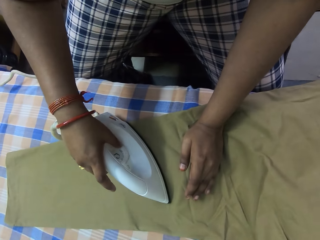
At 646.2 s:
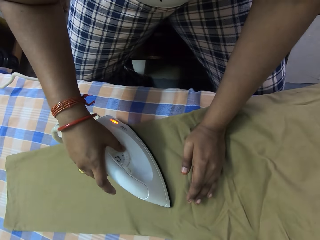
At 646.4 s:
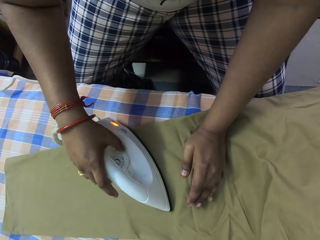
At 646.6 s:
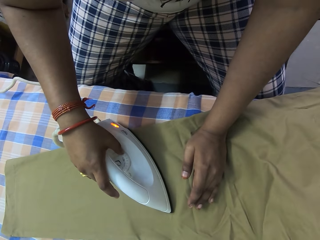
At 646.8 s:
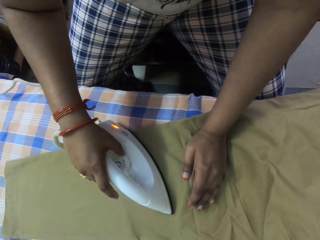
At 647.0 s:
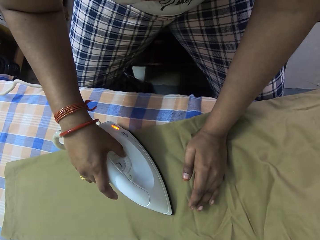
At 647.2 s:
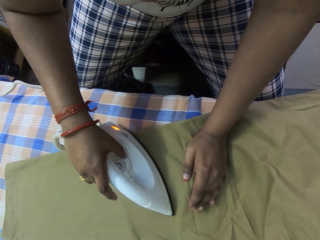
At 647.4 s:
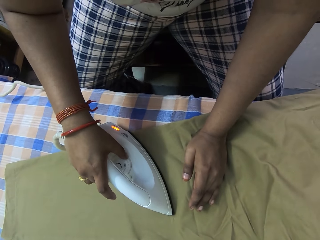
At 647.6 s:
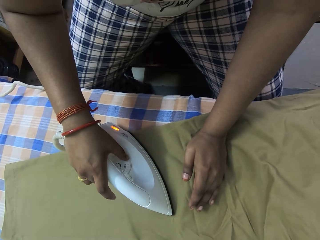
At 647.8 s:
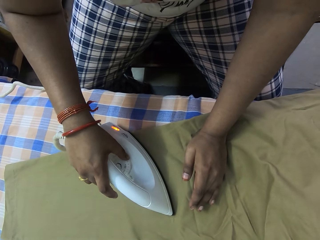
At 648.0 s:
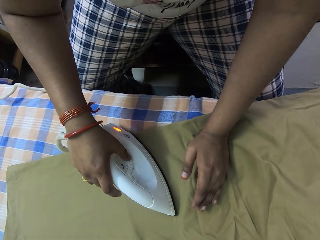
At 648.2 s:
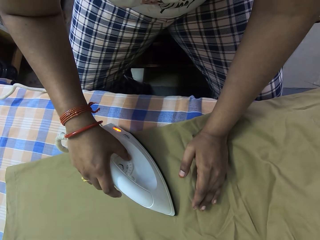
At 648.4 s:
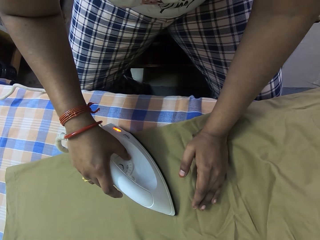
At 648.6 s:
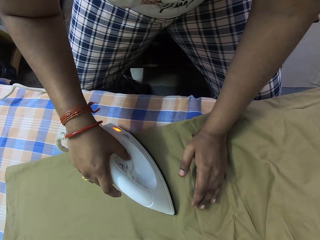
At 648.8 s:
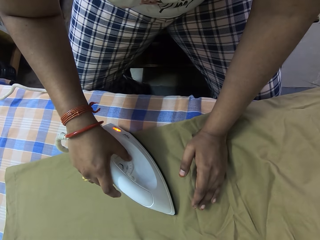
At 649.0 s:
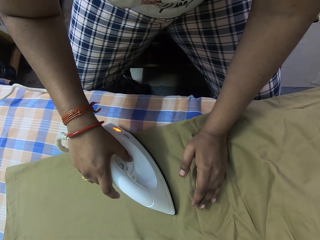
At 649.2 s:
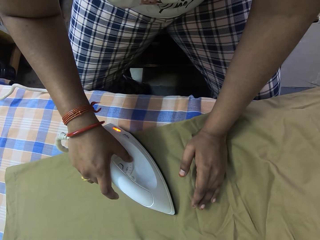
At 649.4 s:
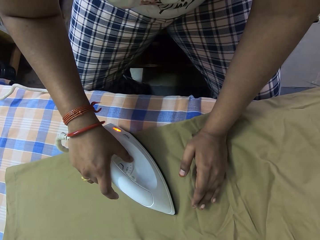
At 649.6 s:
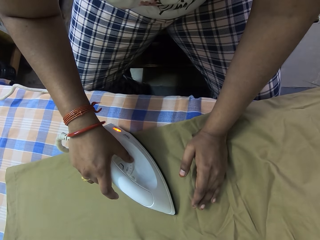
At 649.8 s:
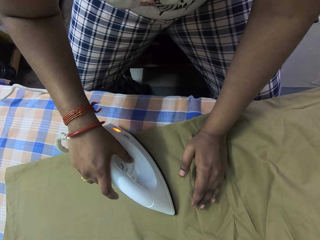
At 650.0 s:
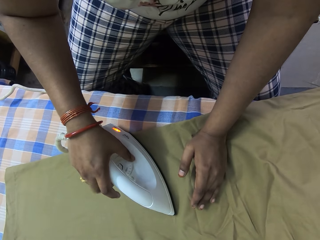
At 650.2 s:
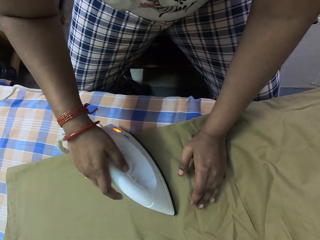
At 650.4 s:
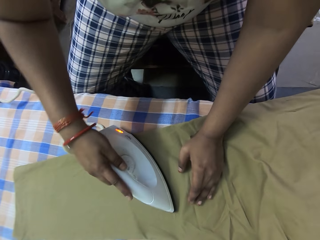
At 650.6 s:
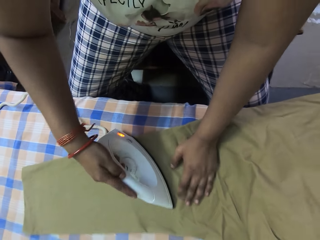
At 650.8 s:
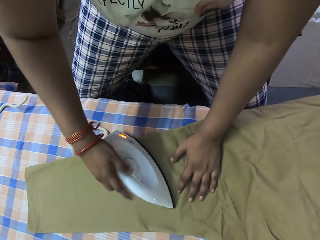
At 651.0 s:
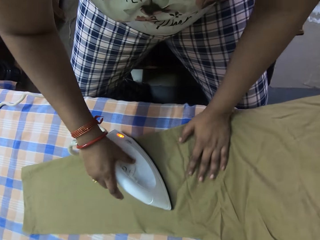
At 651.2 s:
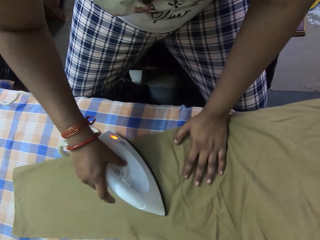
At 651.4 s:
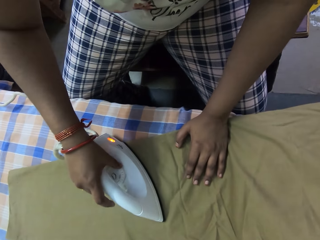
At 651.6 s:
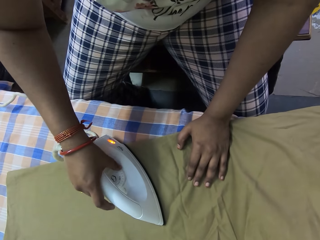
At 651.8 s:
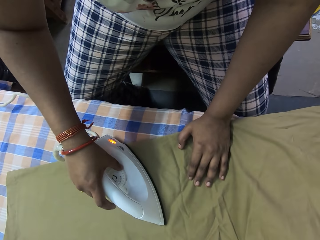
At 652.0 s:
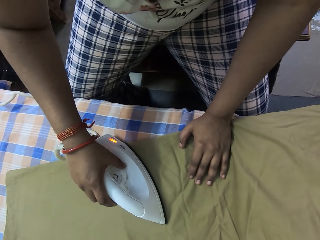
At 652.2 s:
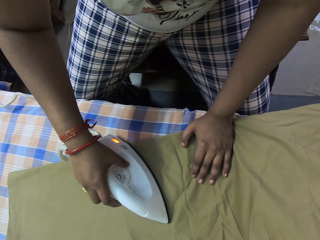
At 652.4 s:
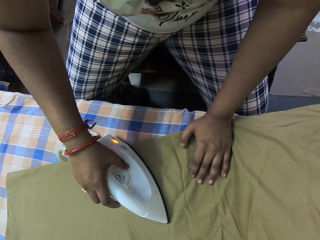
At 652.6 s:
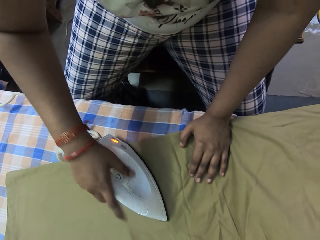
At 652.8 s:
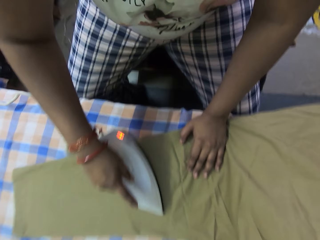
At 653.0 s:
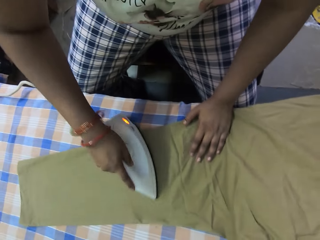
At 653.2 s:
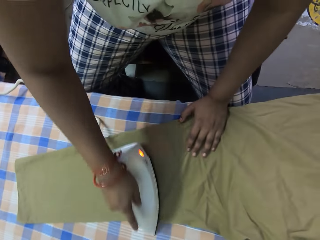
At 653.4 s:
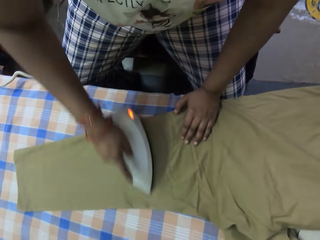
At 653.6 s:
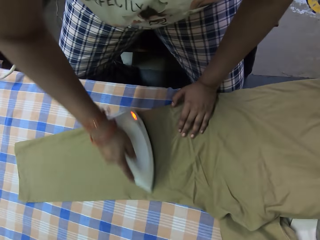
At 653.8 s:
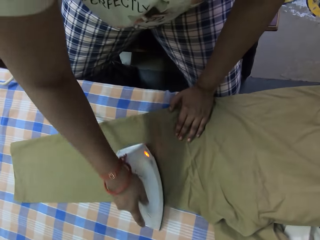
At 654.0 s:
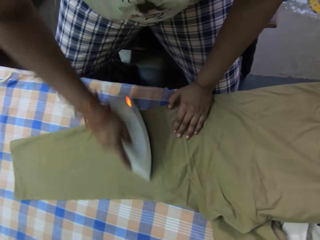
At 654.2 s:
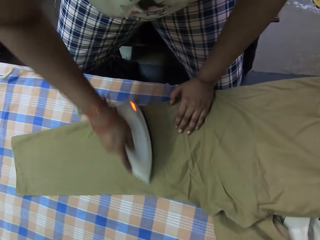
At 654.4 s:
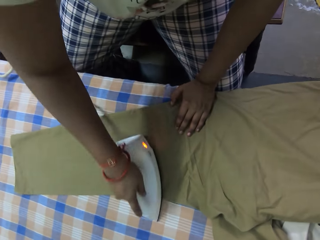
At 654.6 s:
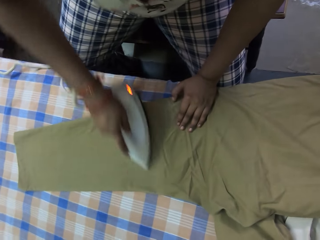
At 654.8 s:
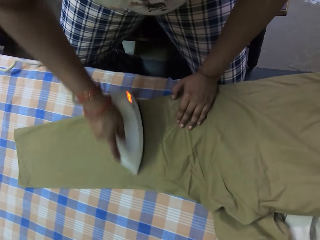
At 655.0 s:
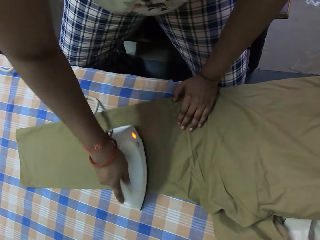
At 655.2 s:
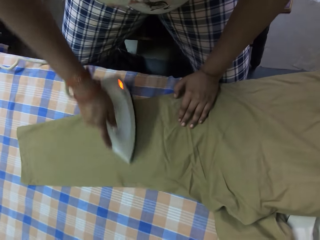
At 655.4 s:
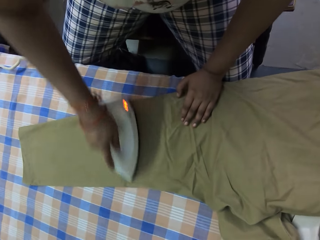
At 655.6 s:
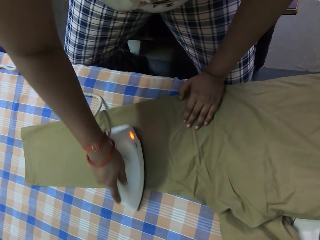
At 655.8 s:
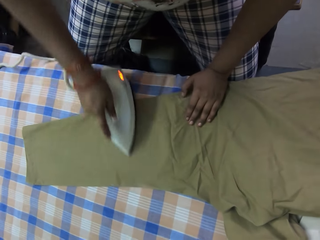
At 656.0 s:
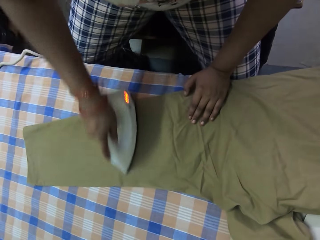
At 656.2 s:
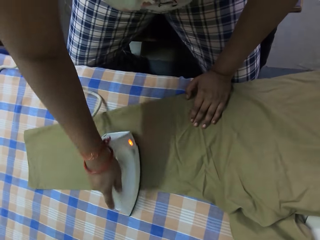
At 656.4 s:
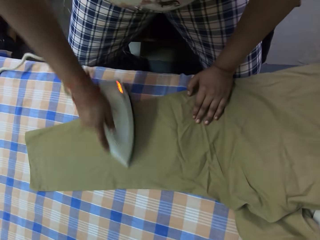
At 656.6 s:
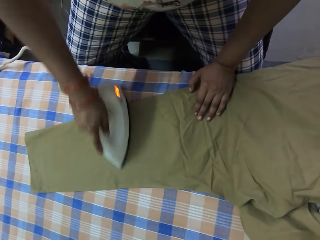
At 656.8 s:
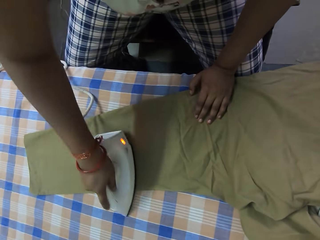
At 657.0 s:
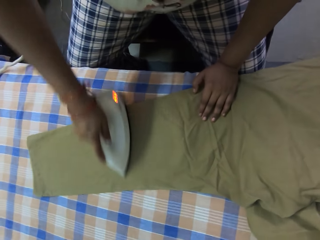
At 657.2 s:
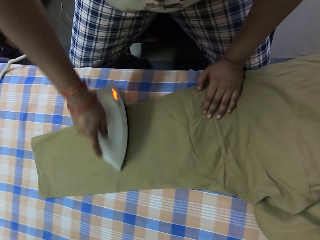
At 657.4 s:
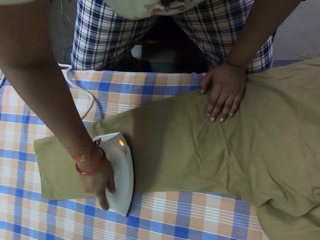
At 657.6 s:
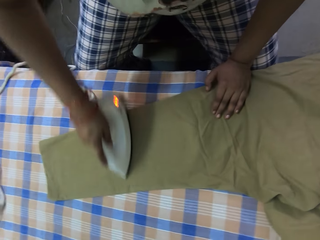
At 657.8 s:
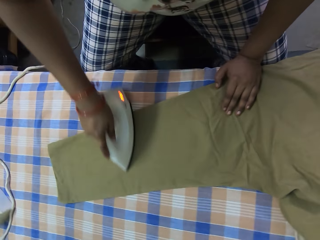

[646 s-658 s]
The woman irons the pair of trousers on the ironing board with the electric iron in her right hand.

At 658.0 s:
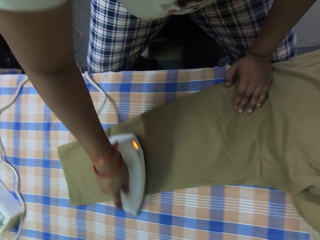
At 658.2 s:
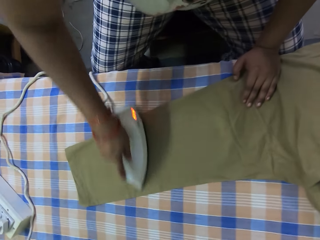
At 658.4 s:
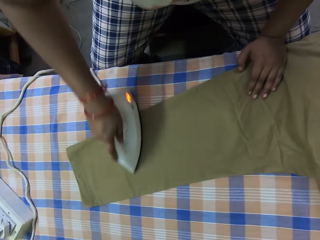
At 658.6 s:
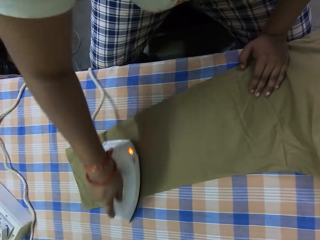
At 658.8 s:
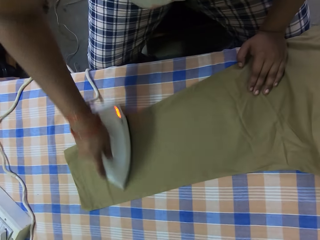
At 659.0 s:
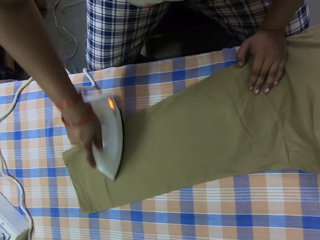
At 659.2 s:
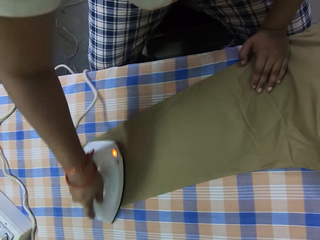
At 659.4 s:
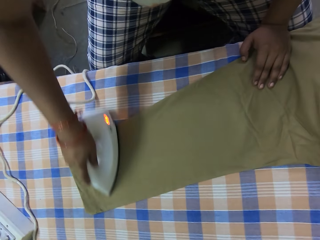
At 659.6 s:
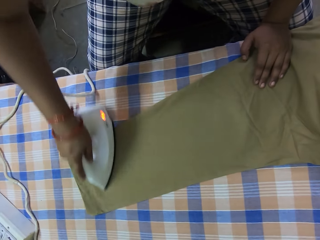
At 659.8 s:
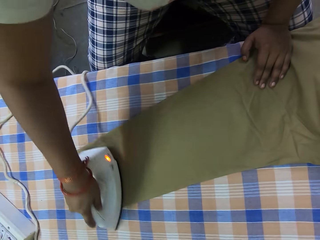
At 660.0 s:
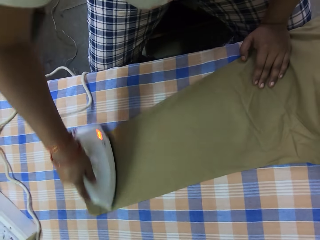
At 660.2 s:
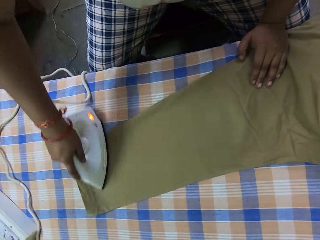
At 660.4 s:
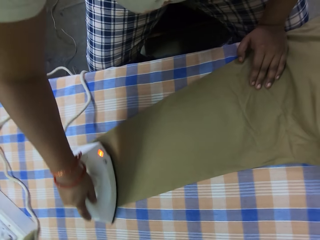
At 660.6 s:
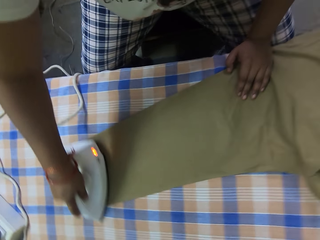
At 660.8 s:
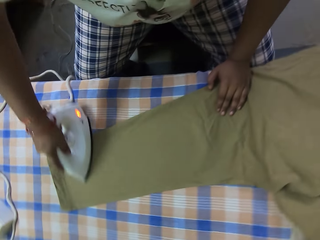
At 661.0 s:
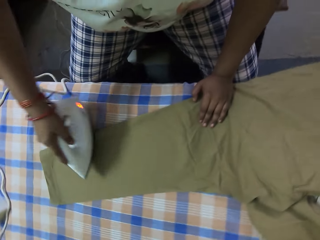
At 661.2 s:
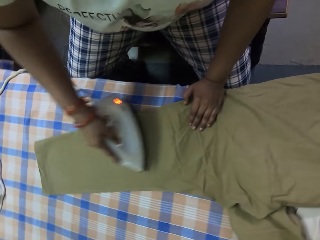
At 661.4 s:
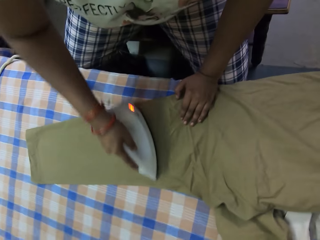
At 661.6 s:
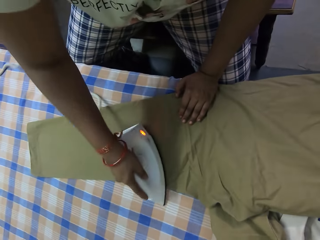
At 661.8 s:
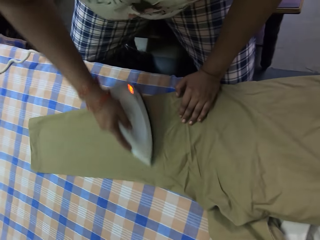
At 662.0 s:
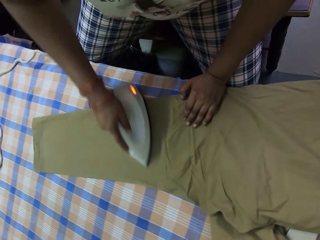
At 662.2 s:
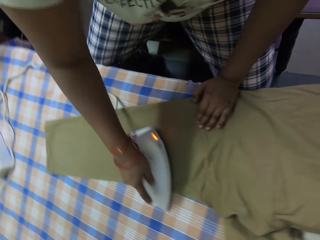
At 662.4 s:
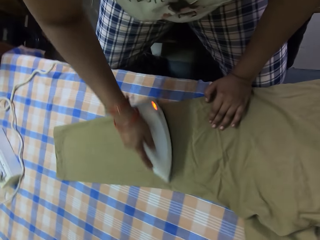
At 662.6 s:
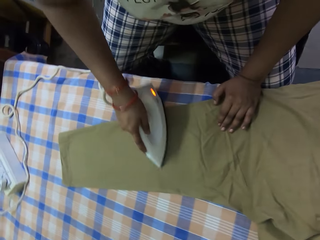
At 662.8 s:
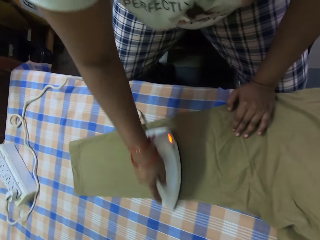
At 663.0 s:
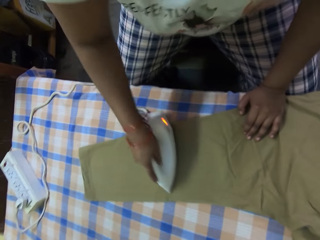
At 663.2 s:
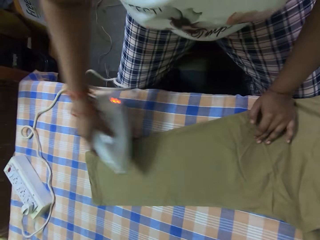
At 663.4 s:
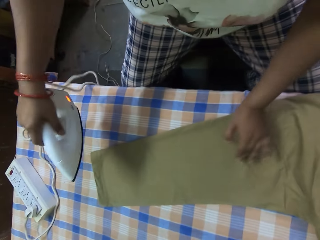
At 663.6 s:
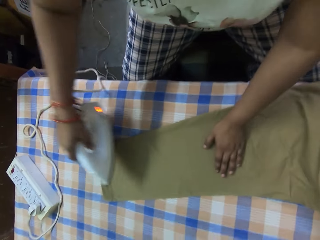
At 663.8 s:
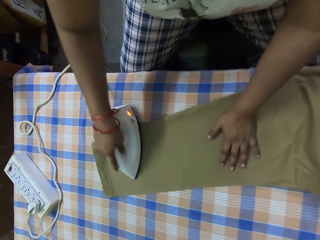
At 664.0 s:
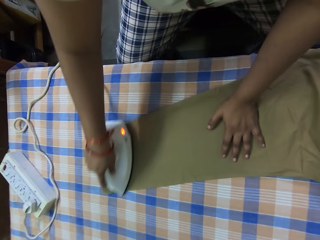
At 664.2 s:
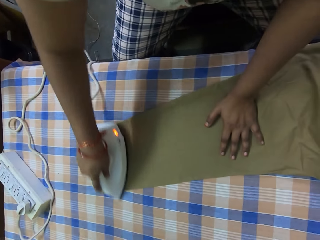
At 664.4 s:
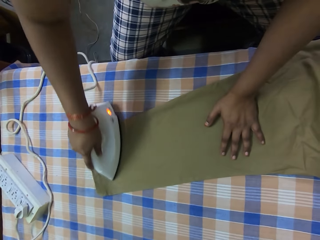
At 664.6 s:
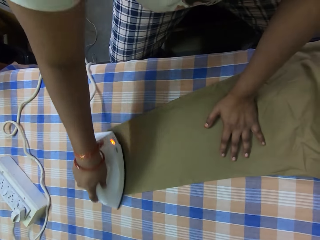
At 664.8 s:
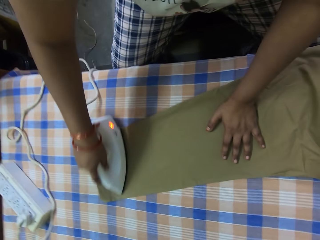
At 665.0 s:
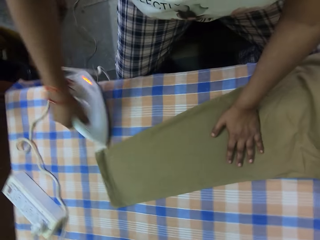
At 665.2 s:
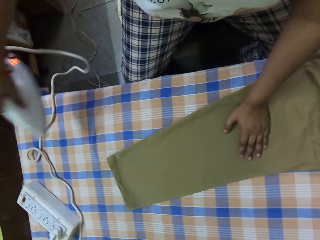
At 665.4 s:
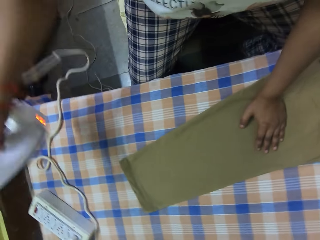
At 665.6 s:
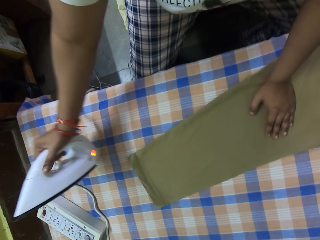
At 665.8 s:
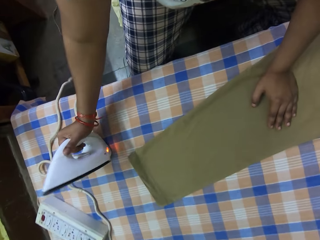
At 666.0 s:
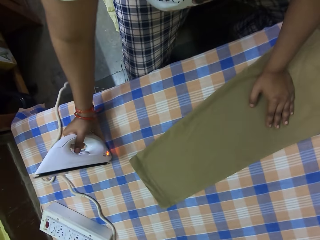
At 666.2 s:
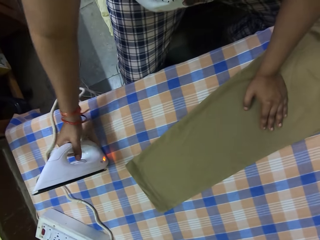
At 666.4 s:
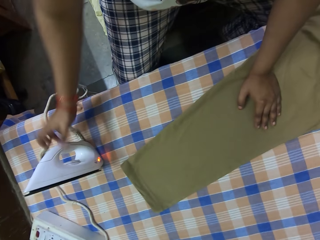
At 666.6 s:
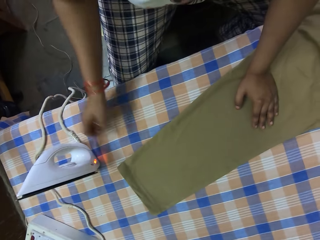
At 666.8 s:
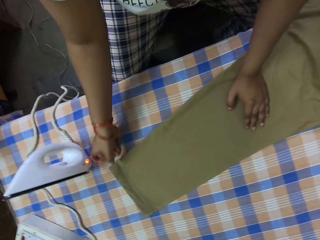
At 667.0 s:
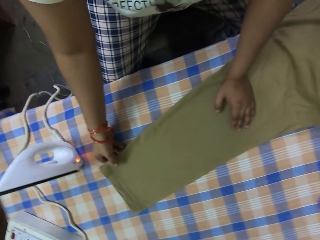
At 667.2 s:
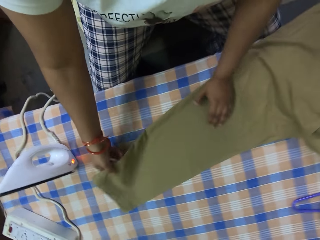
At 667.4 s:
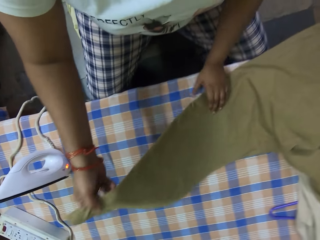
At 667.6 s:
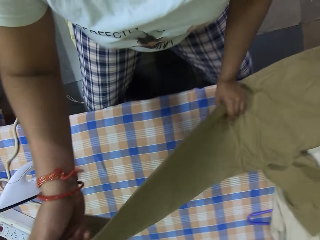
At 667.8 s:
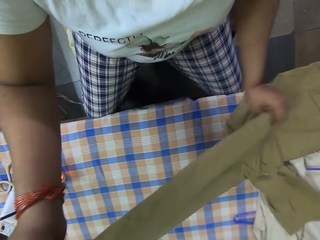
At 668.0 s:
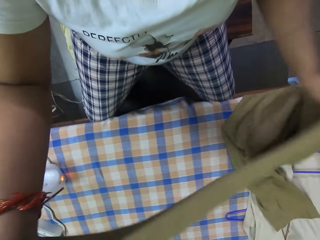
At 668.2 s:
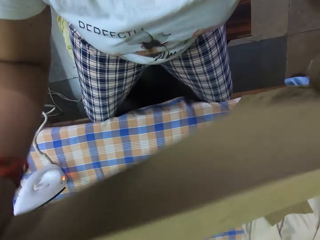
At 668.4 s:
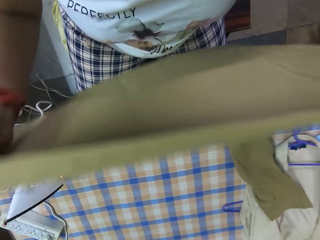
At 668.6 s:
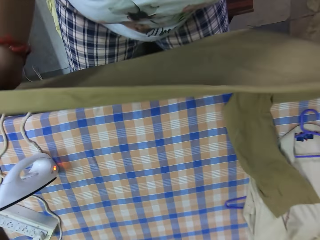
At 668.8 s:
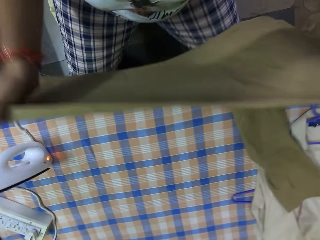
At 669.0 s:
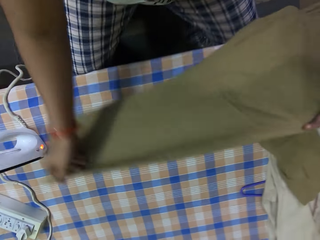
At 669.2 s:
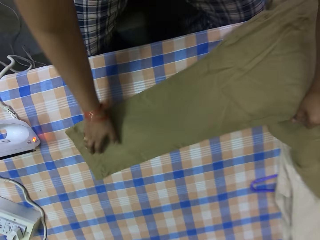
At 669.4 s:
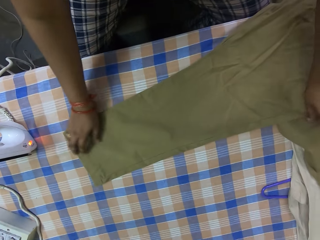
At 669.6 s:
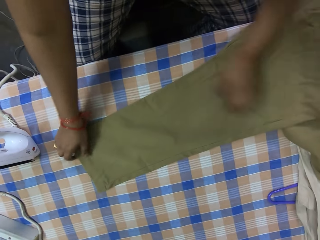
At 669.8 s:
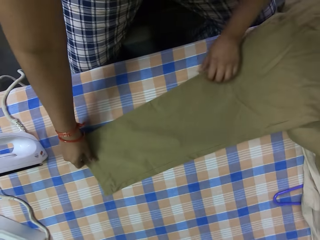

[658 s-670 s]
The woman places the electric iron in her right hand on the ironing board. The woman adjusts the pair of trousers on the ironing board with both hands. The woman picks up the trousers and places the trousers on the table.
